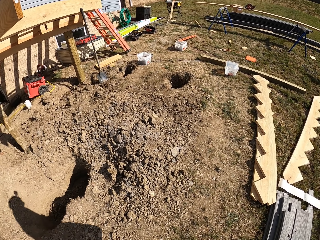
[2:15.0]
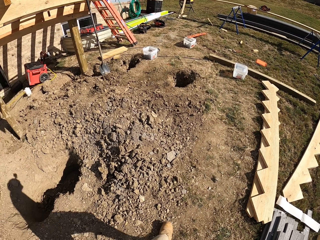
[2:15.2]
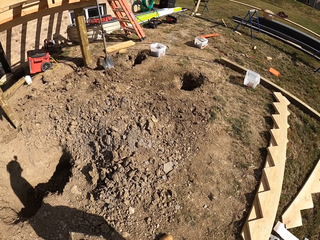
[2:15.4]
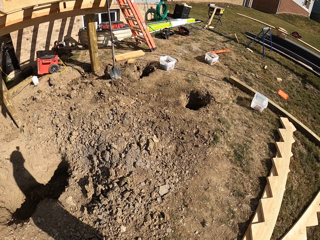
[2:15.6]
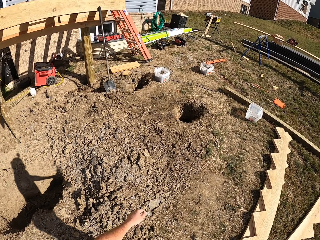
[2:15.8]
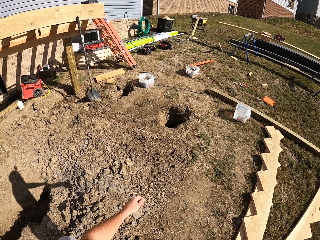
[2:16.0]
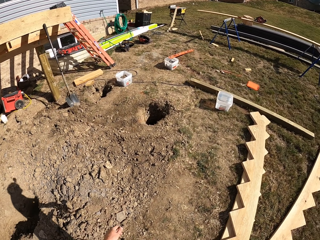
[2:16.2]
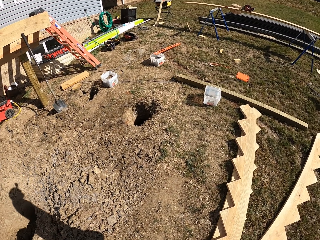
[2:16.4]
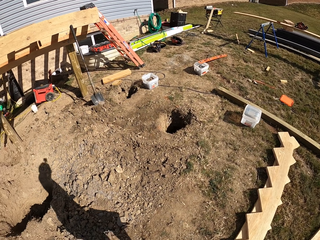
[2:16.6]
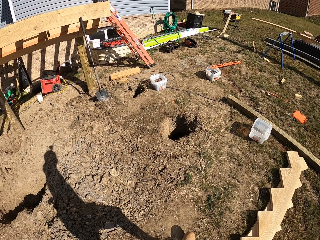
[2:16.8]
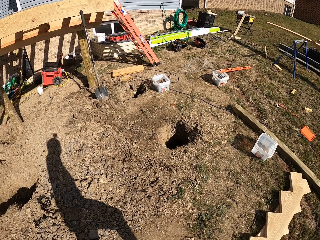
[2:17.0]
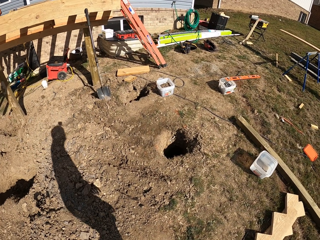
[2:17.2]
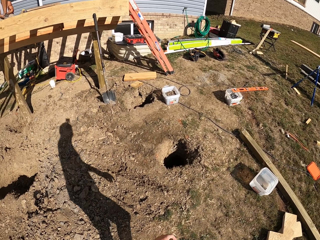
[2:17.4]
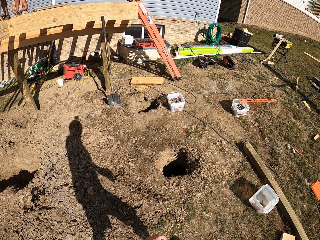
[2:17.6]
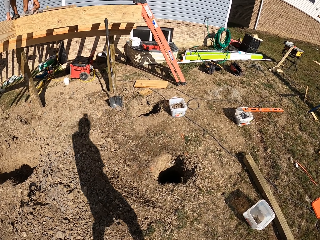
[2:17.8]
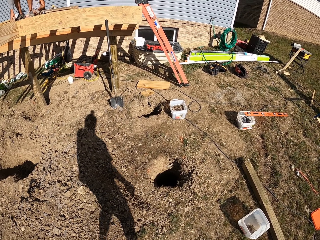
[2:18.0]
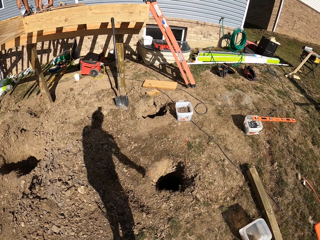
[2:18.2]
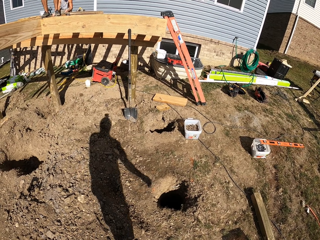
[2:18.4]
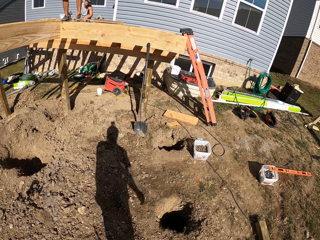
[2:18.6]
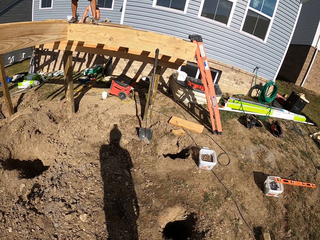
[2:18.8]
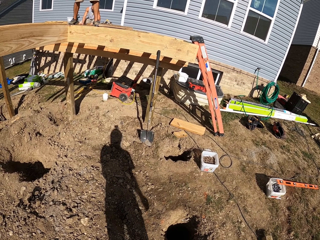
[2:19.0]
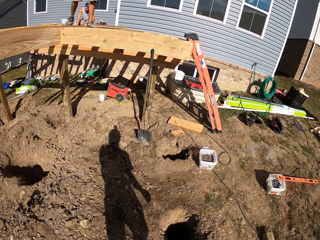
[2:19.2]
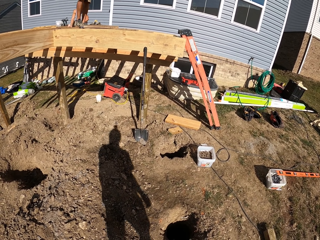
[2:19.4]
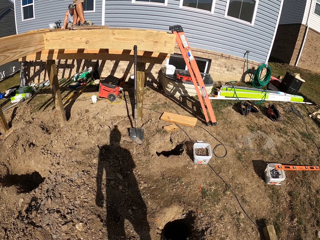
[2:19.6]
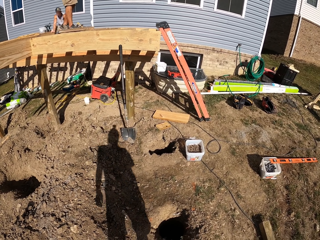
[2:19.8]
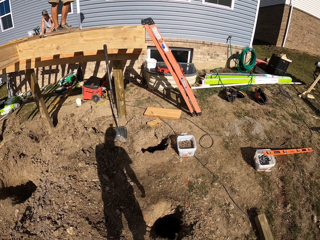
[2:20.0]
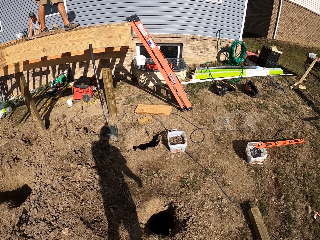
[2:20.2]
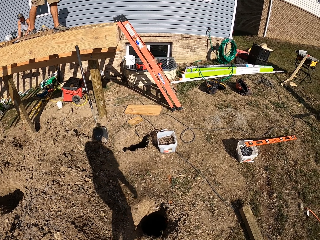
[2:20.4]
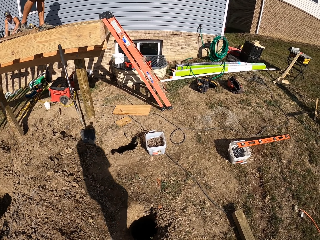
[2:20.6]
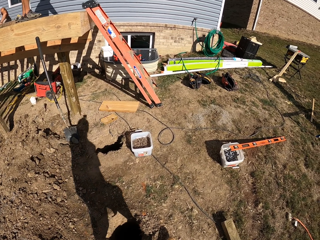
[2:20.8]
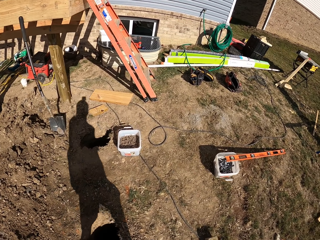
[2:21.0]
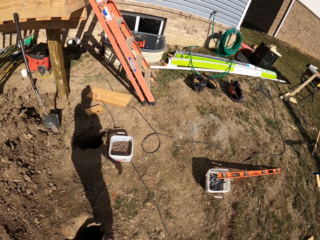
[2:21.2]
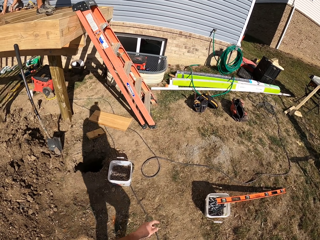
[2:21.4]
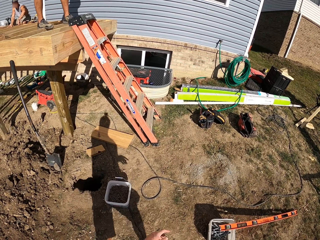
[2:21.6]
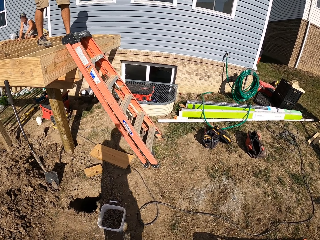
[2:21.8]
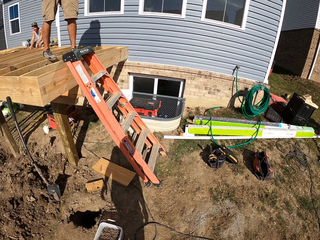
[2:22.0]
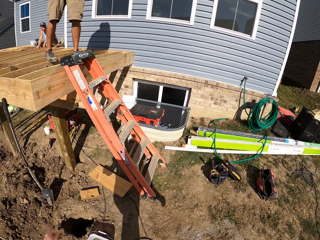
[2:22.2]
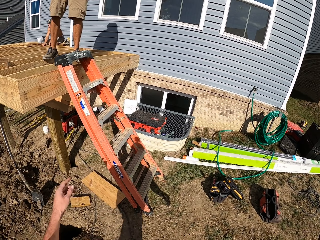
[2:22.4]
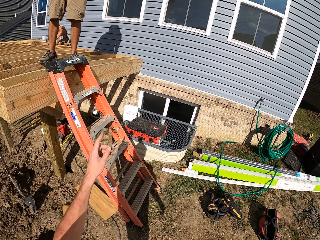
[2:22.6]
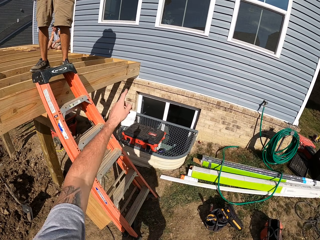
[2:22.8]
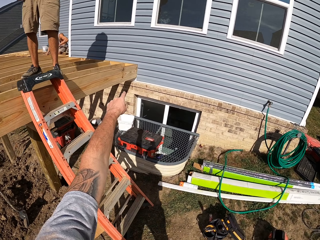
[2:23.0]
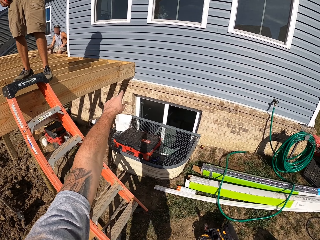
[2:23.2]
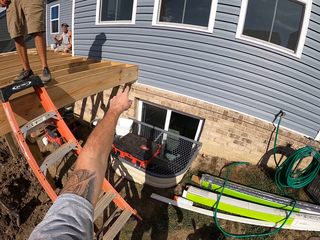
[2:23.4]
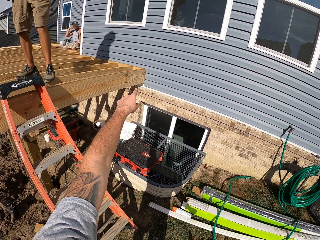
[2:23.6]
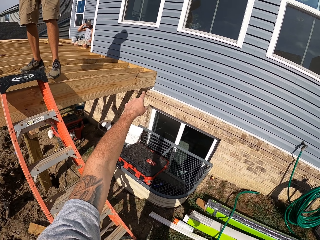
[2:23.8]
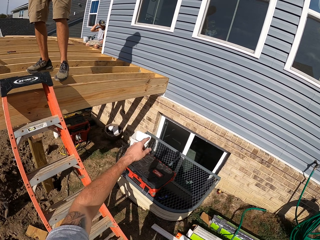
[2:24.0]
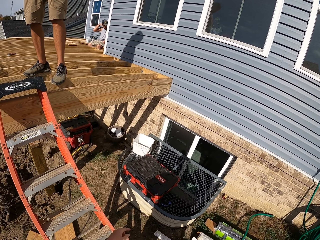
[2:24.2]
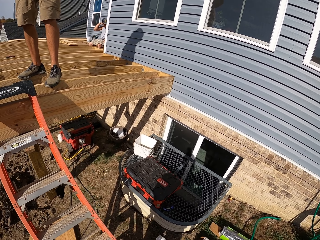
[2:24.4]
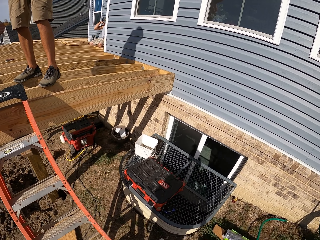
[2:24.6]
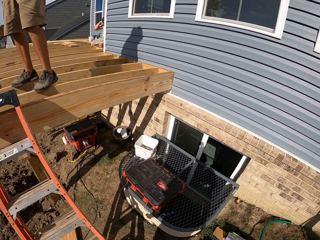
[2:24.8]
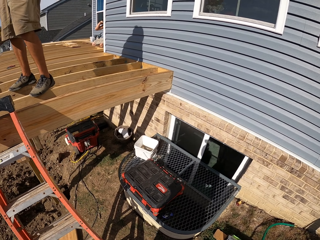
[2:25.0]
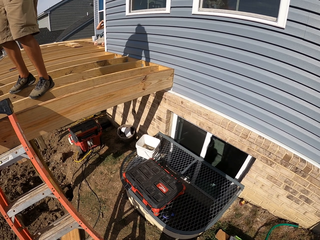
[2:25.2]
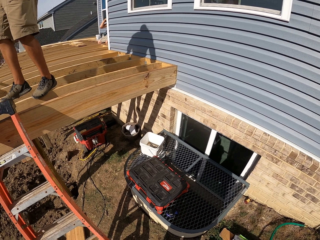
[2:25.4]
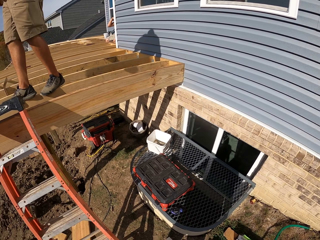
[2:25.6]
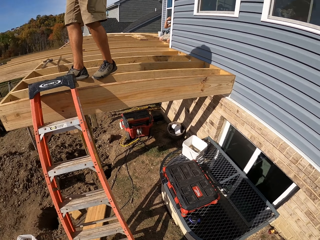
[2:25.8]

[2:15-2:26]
The camera wearer turns around. A person walks on the wood. The camera wearer walks around and raises a hand around.

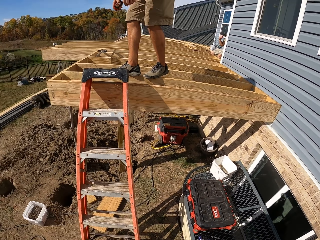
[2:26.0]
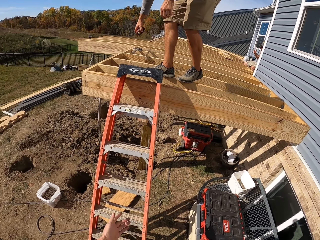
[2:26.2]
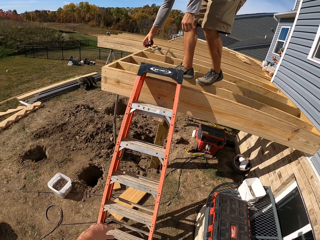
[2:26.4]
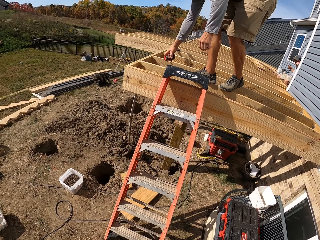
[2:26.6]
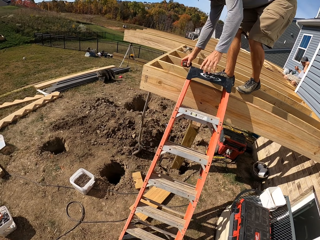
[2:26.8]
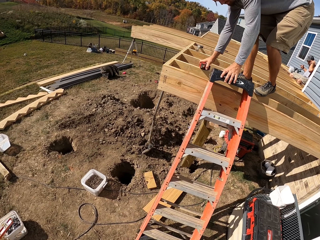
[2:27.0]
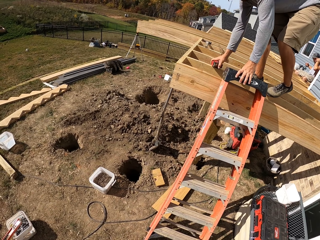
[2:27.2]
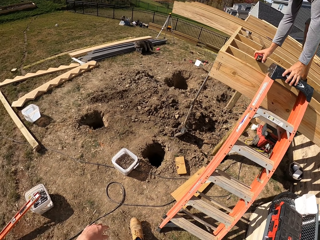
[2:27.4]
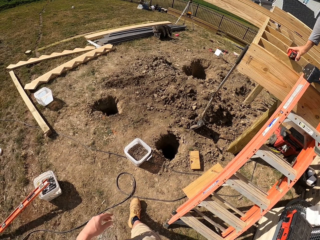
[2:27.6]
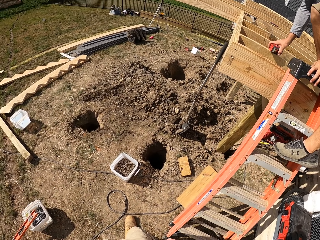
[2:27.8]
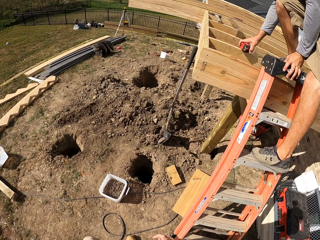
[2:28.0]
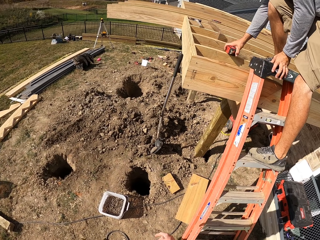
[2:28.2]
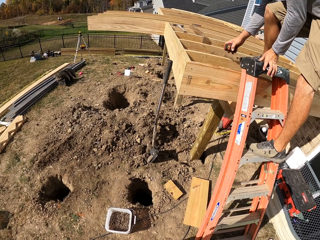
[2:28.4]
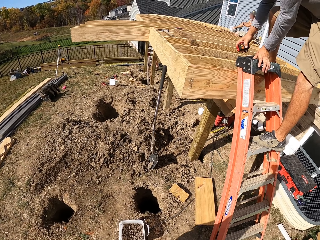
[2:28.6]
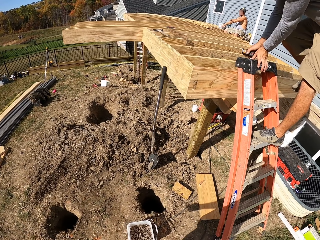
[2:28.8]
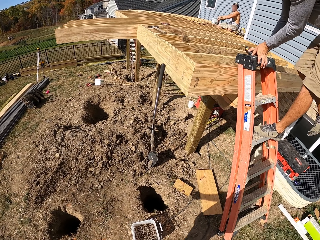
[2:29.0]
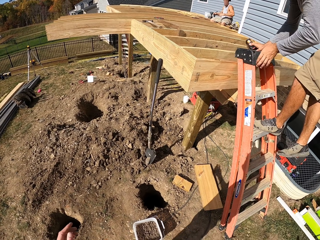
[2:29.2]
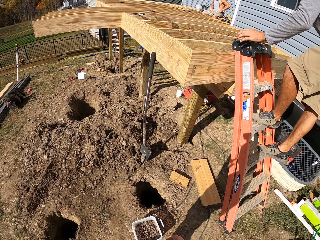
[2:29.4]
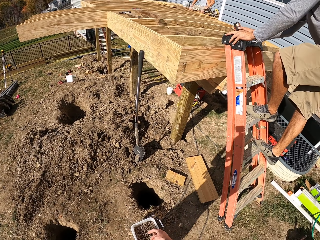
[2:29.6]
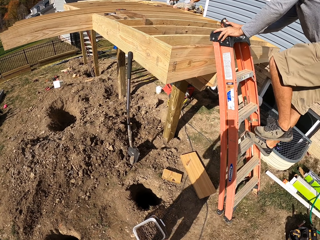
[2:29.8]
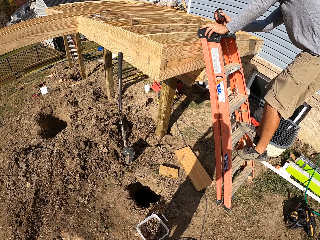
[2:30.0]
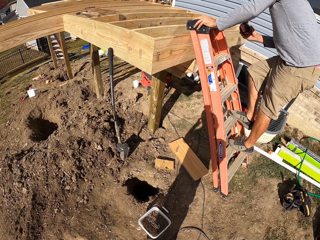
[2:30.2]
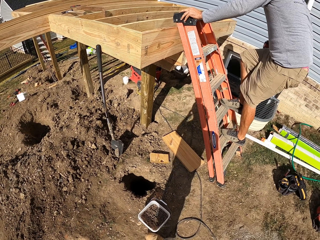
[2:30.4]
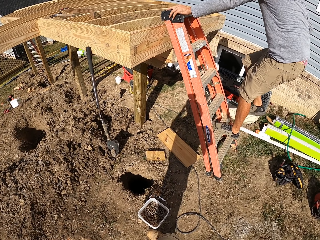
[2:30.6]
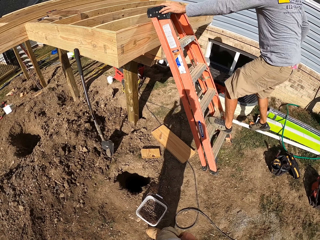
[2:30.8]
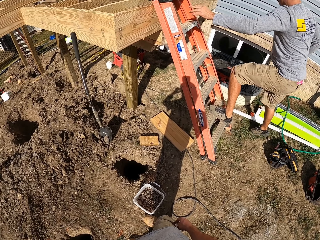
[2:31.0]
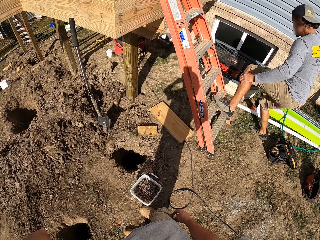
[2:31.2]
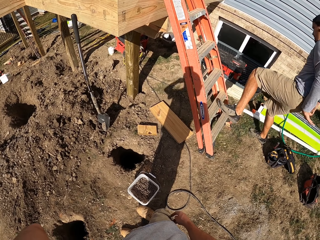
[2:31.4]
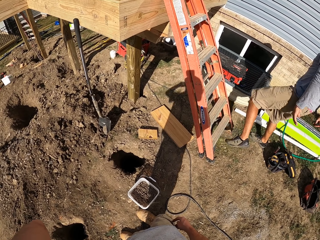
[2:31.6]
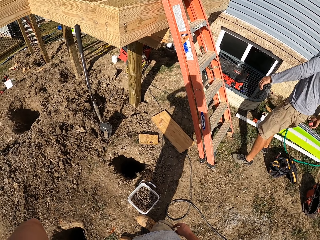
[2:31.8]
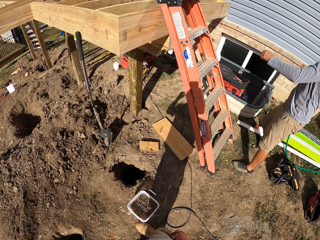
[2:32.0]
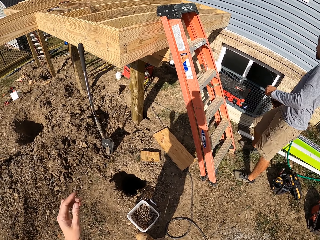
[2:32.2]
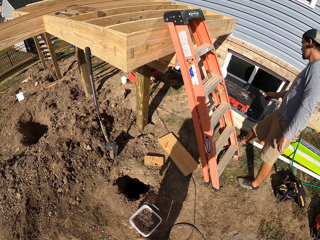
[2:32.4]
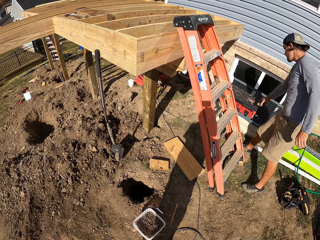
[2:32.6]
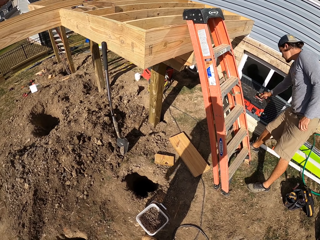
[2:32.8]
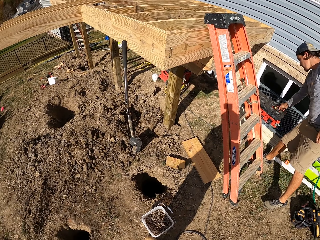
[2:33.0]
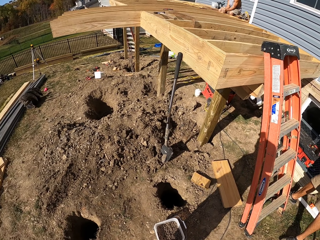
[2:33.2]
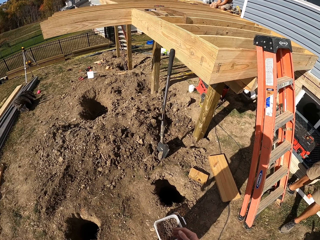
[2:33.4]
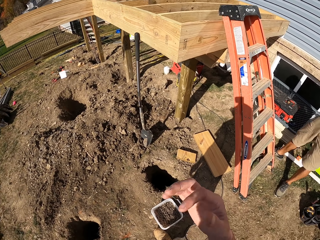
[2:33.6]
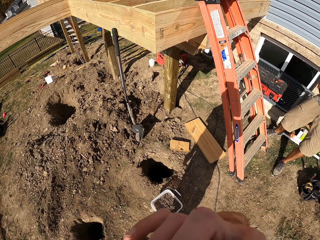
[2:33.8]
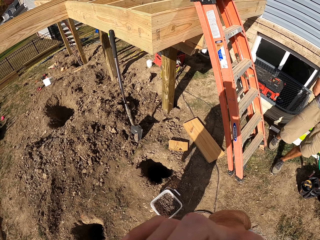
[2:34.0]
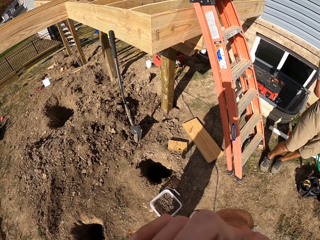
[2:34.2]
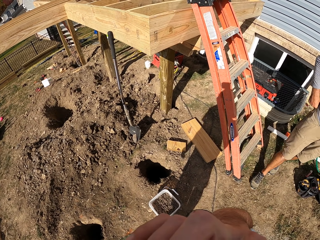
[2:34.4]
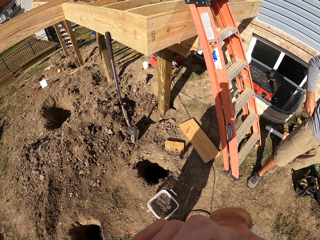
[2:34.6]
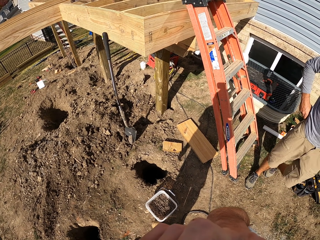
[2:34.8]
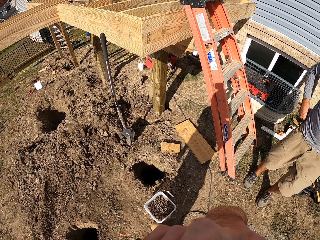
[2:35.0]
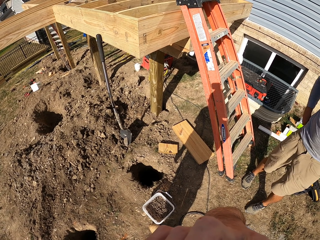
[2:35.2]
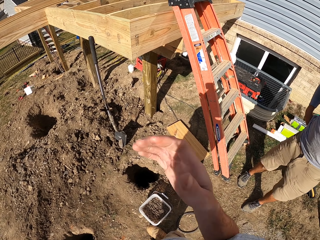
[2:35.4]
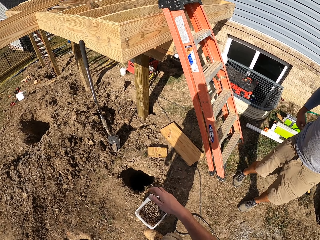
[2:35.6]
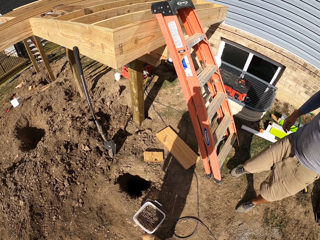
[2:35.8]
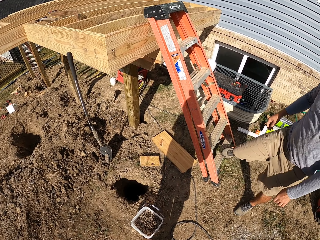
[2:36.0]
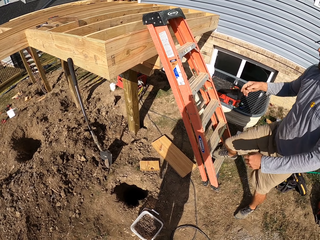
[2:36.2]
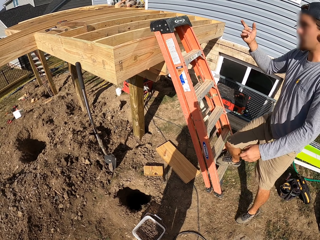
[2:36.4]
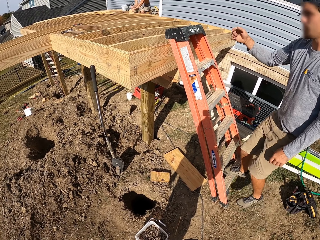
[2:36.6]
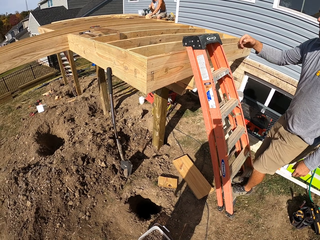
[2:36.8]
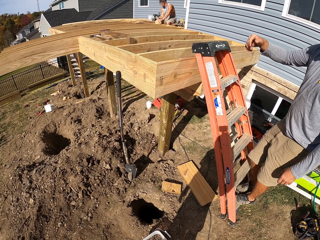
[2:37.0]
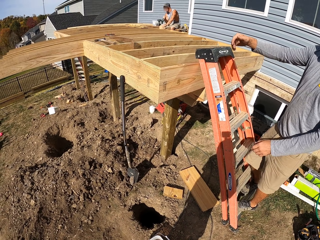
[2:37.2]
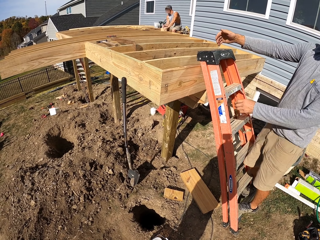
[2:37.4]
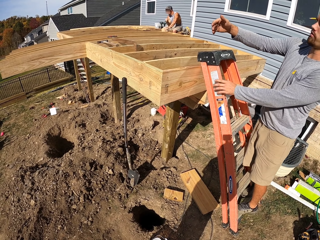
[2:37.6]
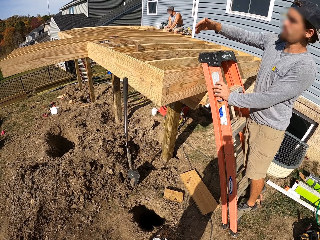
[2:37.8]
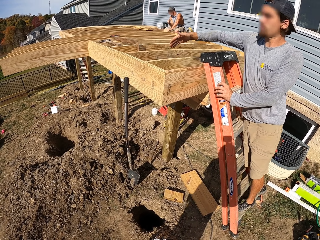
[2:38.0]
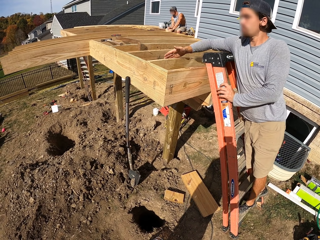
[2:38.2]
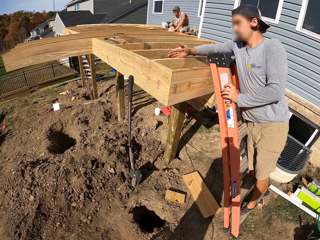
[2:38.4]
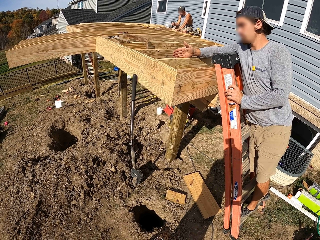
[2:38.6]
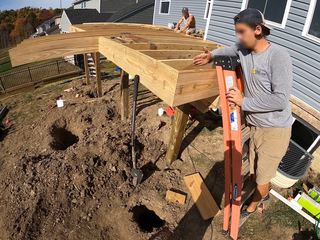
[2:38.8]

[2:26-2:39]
A man holds a stand or ladder and climbs down the stand. The camera wearer turns around. The man climbs down the stand, drops something, bends down, walks around and stands on the ladder. The camera wearer climbs the ladder.
